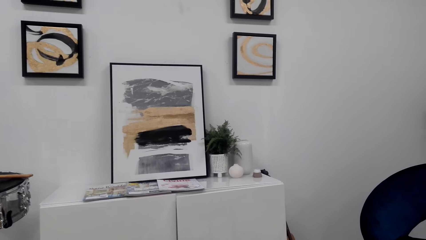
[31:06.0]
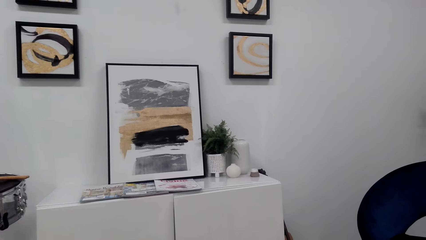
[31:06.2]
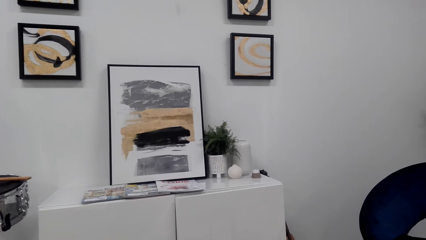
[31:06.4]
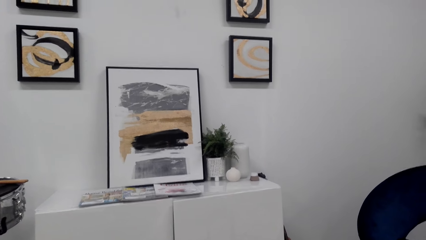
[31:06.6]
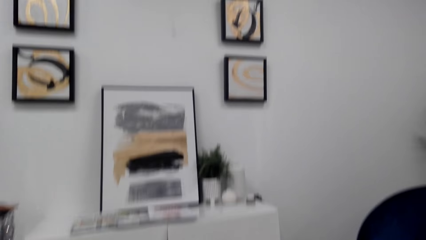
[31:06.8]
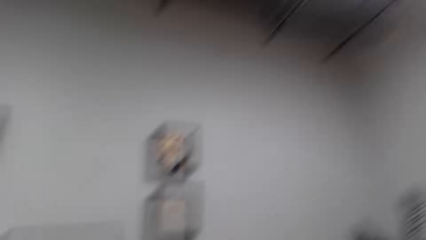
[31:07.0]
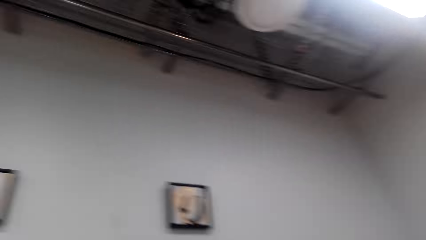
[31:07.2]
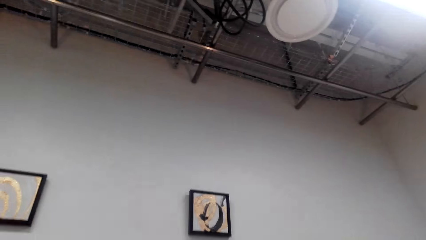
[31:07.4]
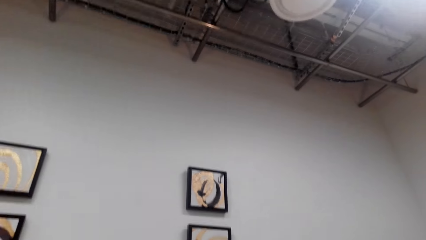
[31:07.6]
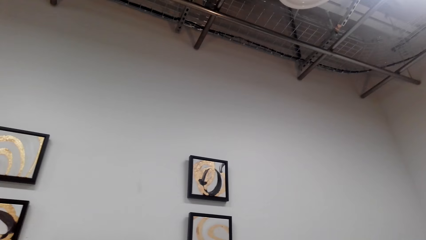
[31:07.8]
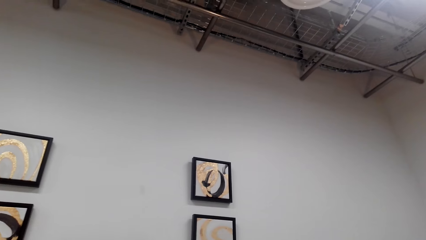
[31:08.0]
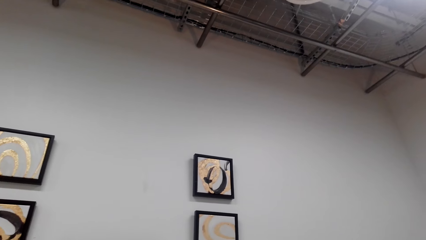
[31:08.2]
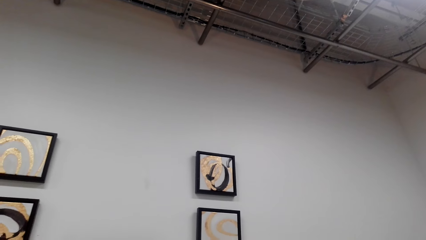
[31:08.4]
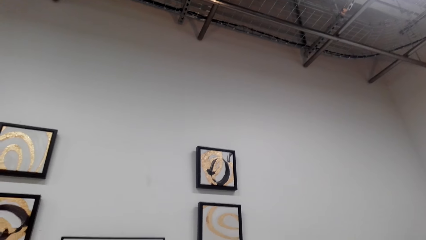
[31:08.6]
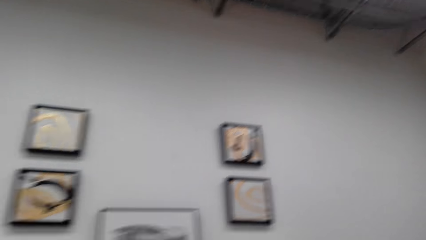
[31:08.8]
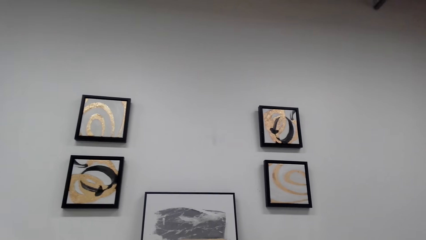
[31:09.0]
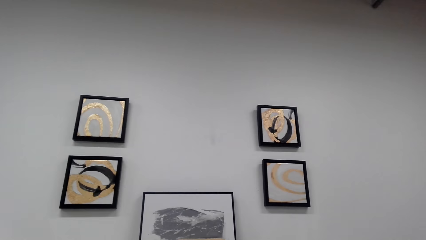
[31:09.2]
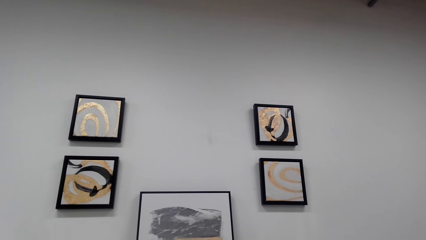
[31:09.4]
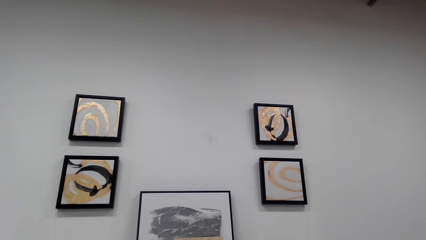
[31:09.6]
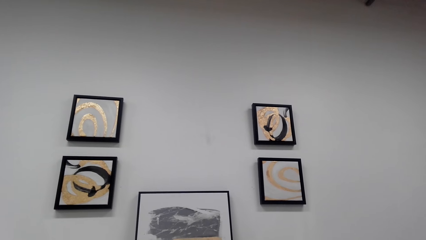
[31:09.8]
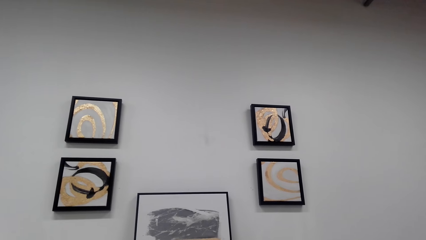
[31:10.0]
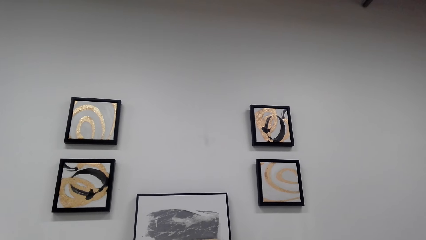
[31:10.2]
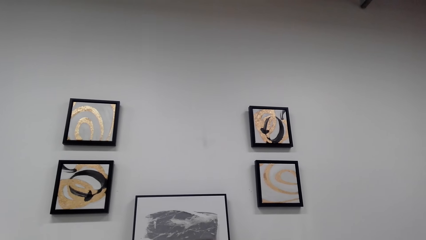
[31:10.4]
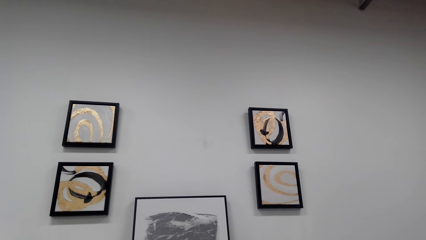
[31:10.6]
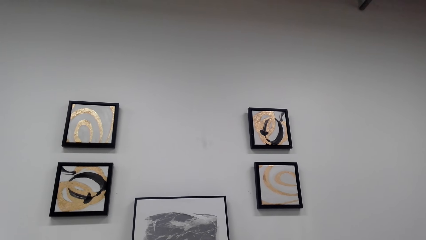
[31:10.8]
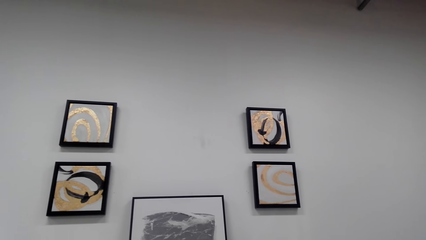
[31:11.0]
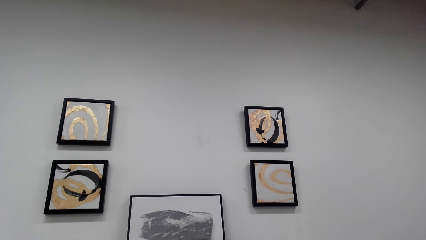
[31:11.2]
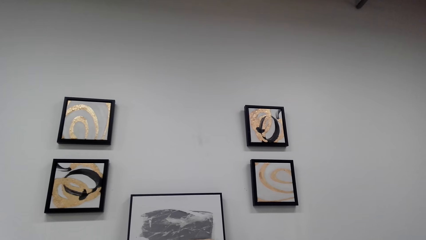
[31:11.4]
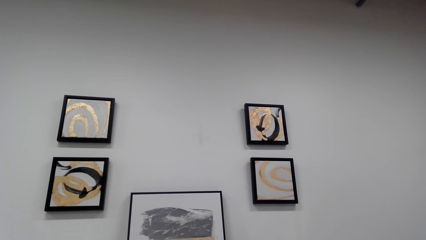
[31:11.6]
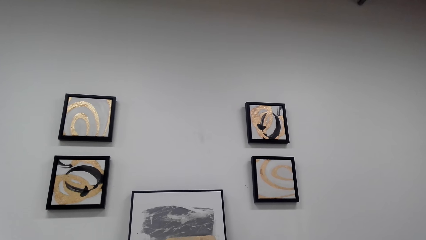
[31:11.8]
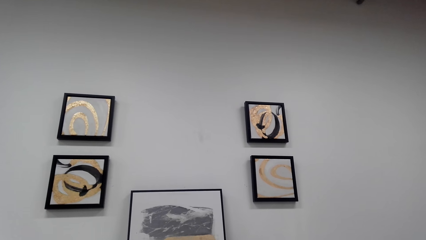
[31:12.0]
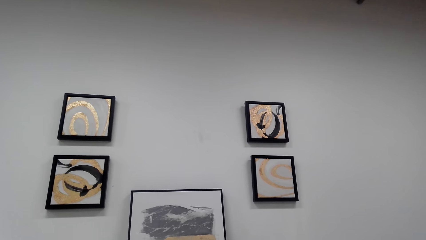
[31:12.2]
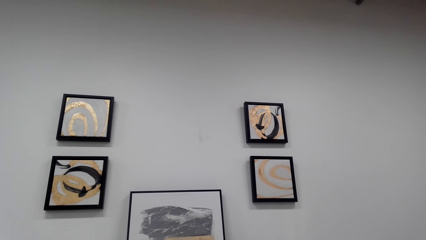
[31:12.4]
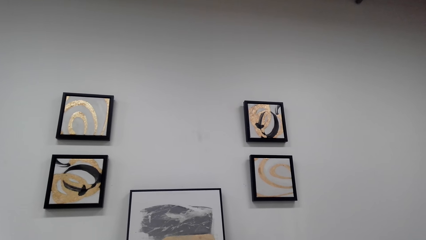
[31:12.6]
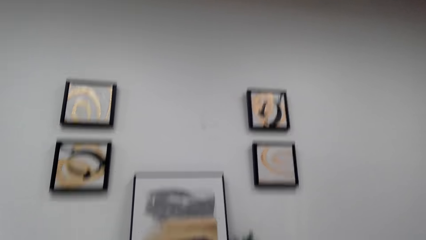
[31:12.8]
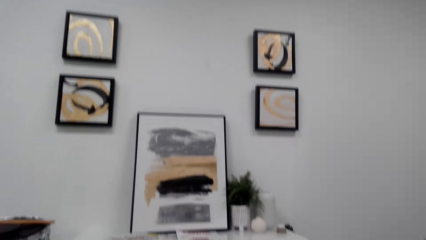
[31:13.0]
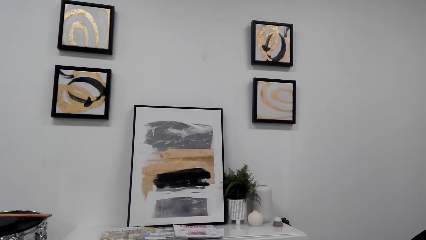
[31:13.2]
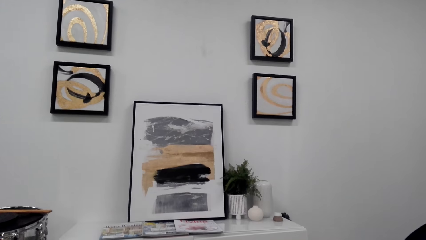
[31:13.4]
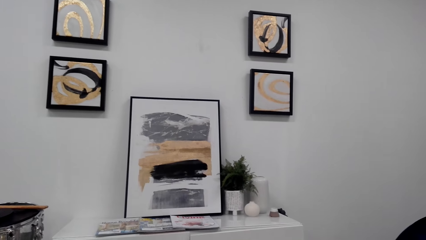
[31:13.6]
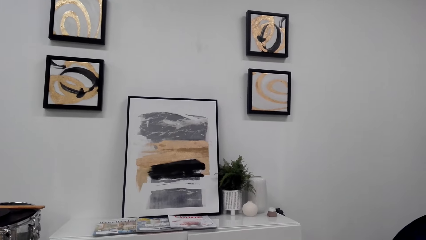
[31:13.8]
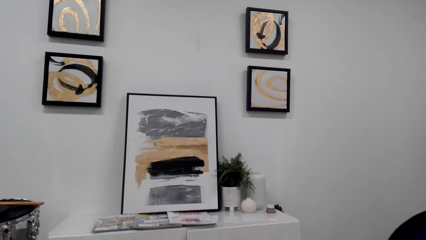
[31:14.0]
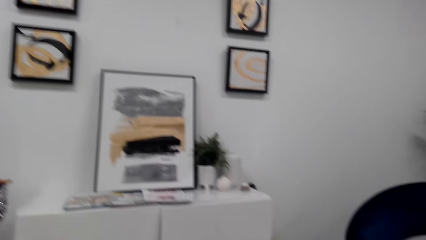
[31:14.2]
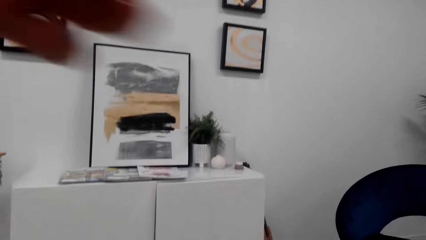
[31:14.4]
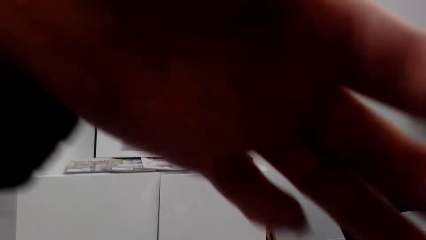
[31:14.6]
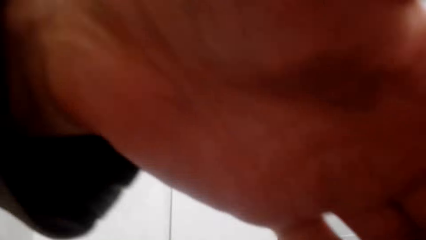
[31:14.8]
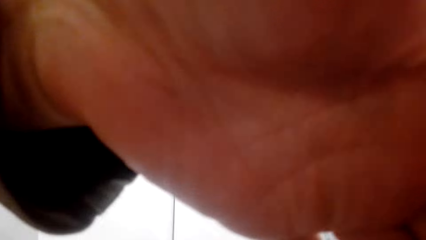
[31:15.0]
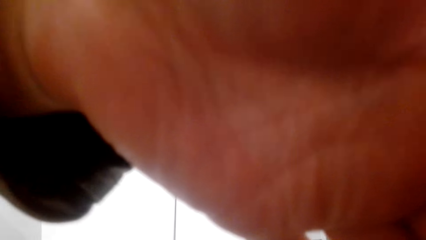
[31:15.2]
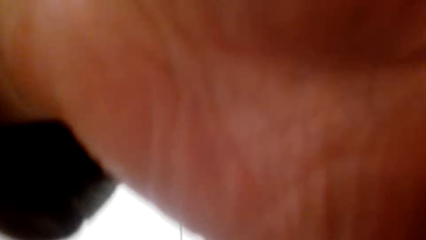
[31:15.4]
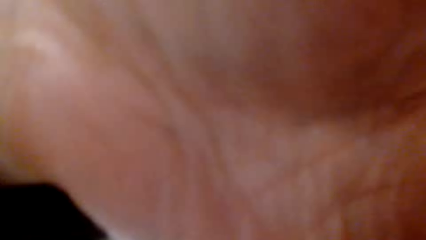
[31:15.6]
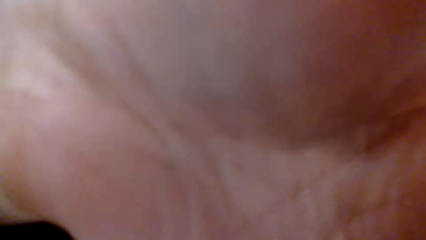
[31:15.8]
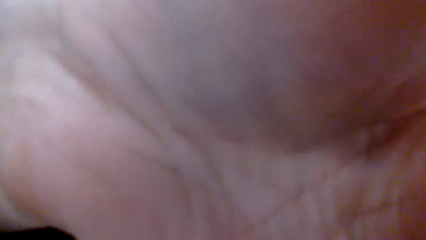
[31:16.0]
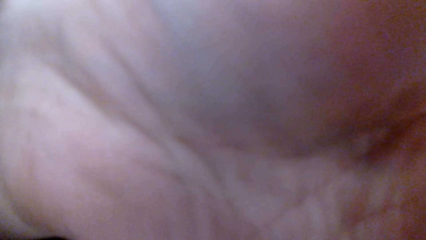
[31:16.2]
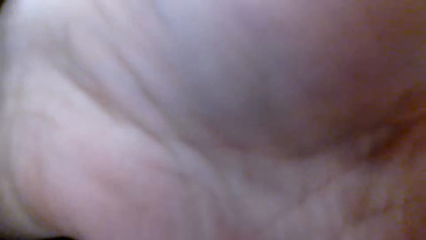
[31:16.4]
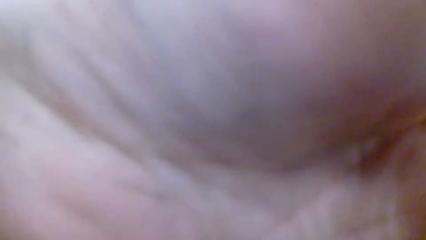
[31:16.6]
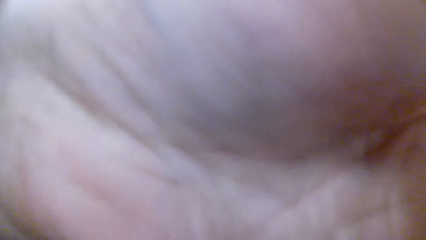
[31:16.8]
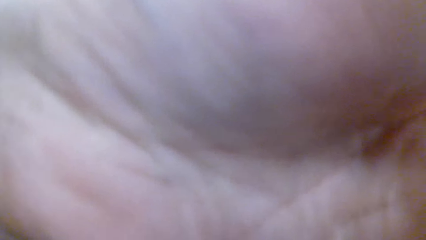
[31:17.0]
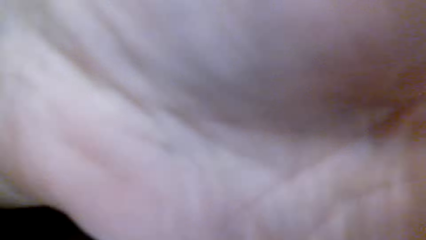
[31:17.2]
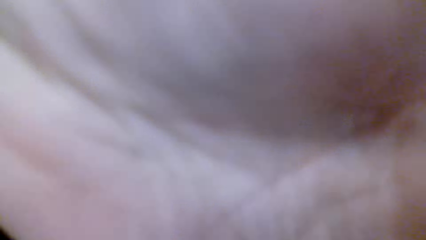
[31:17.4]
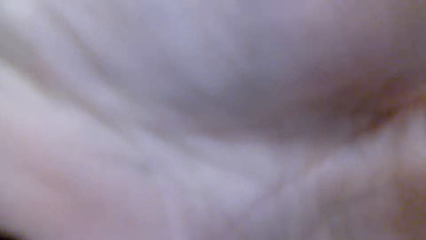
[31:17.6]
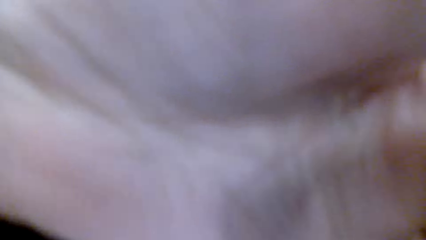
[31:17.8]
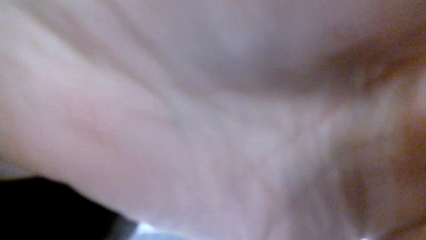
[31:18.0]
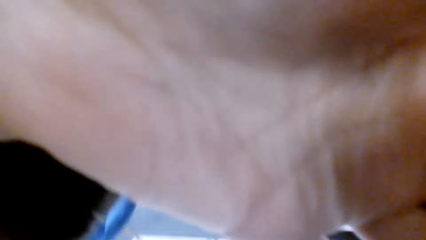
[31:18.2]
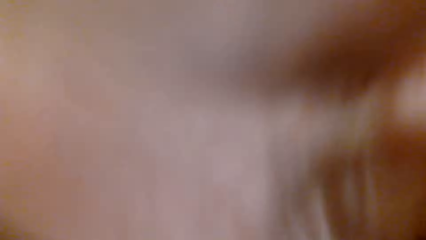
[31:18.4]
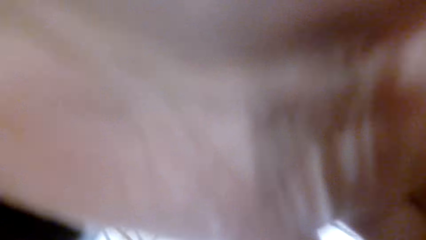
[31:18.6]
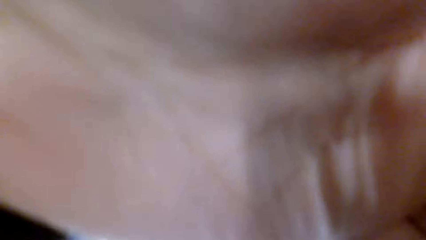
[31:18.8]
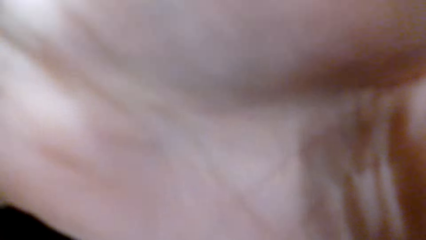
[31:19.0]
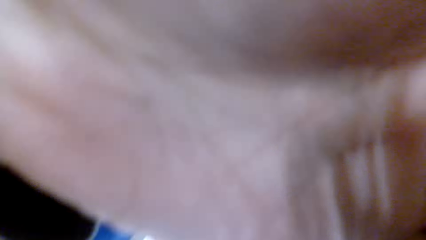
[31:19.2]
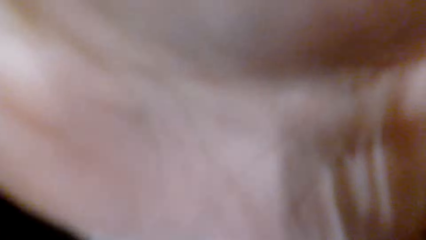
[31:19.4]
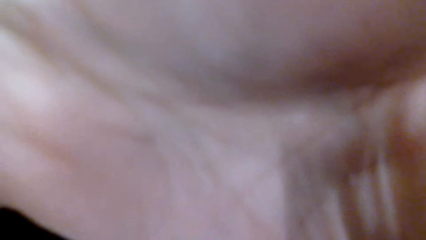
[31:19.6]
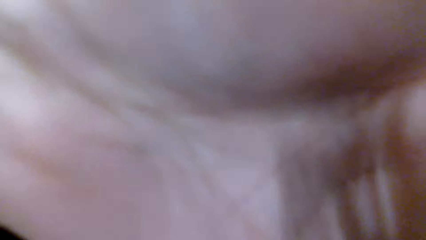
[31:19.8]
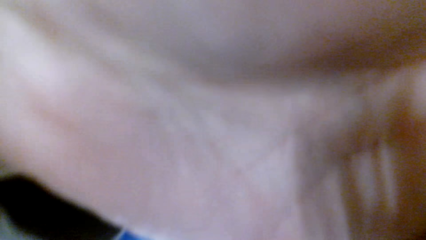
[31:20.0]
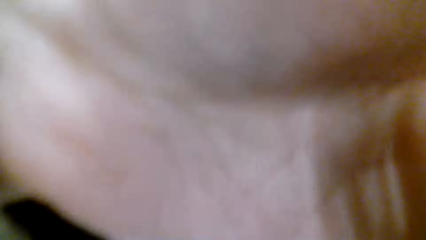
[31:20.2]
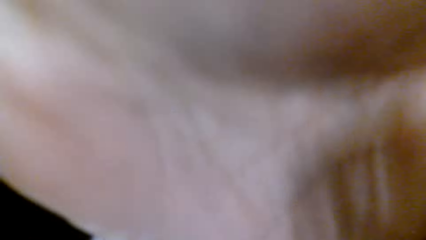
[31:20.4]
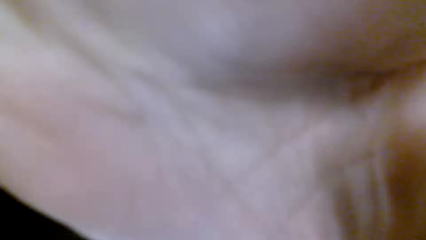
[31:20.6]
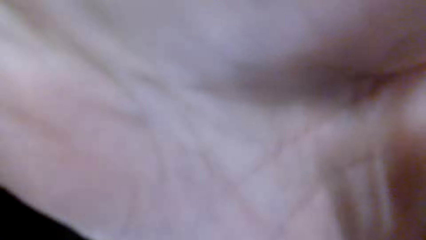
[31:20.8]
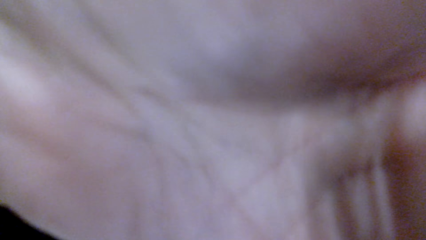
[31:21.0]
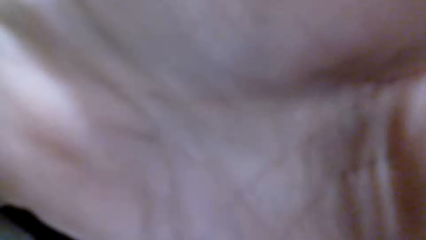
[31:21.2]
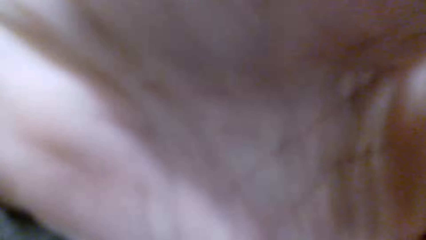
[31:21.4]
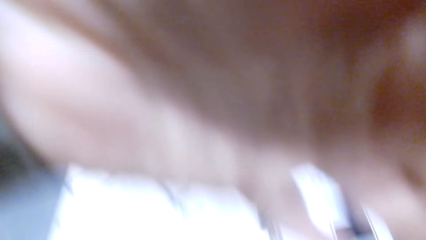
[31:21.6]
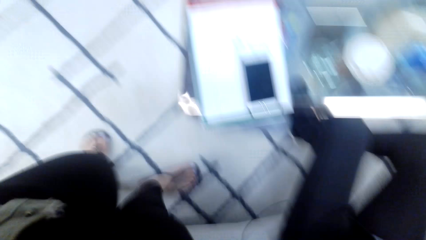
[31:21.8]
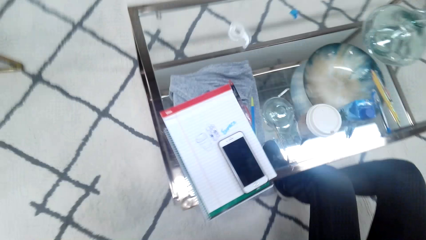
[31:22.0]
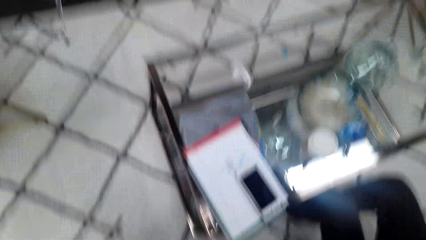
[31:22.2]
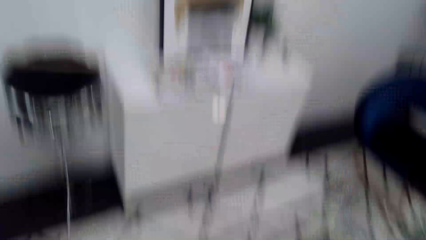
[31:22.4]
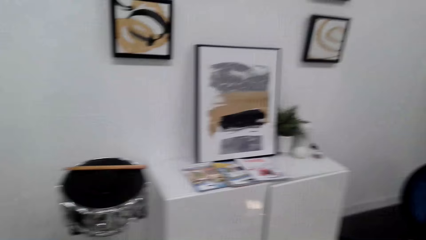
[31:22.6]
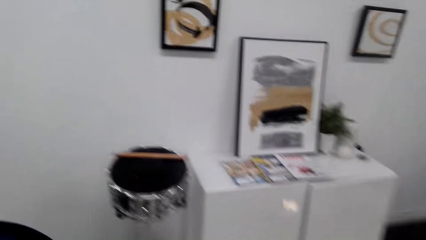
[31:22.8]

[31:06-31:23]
The camera wearer looks around. A person covers a hand on a camera. The camera wearer adjusts his camera. They look around.
